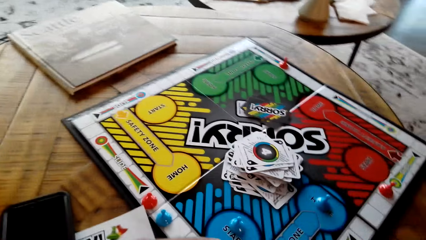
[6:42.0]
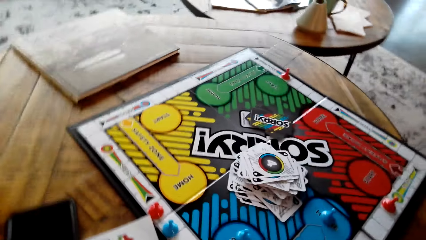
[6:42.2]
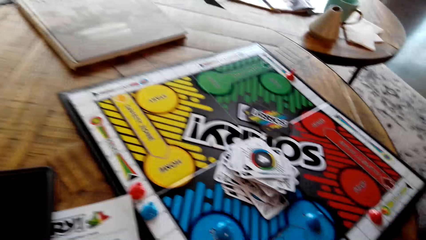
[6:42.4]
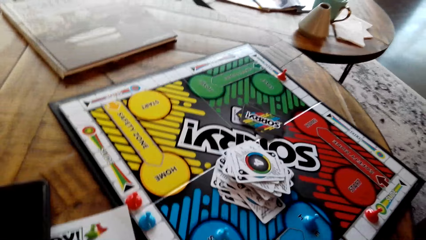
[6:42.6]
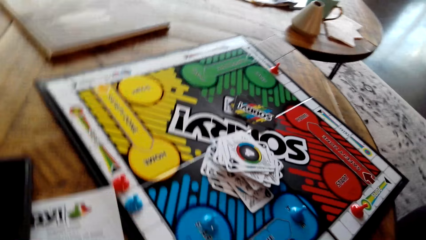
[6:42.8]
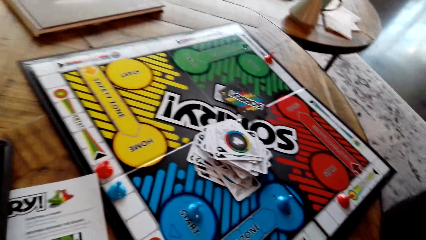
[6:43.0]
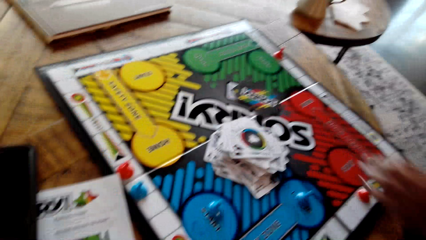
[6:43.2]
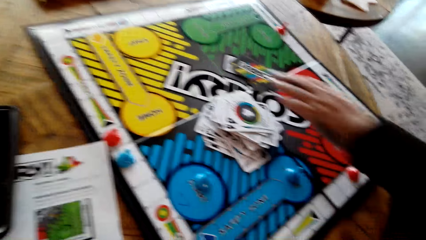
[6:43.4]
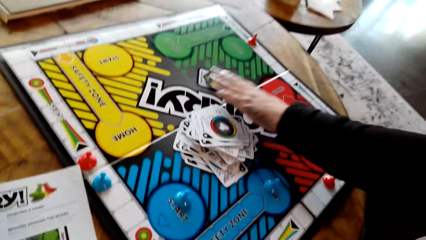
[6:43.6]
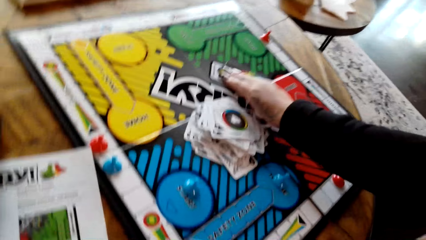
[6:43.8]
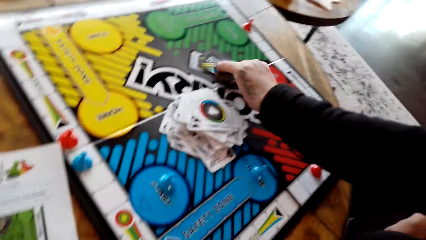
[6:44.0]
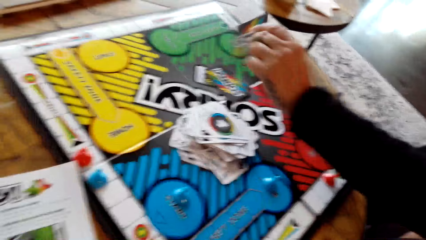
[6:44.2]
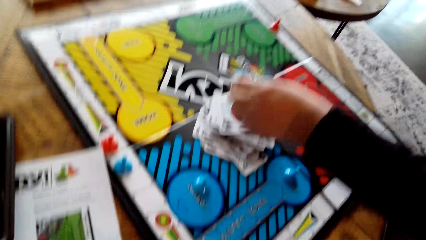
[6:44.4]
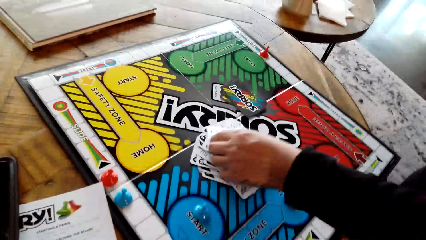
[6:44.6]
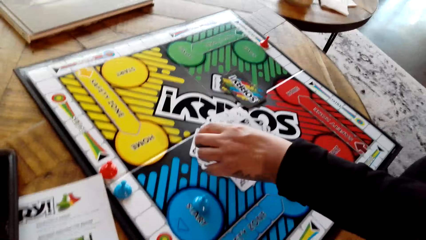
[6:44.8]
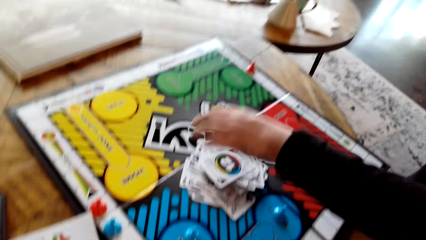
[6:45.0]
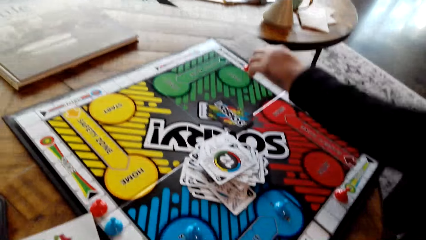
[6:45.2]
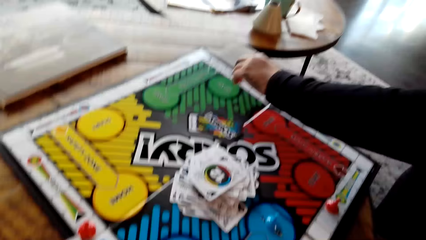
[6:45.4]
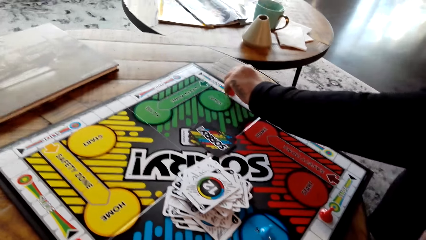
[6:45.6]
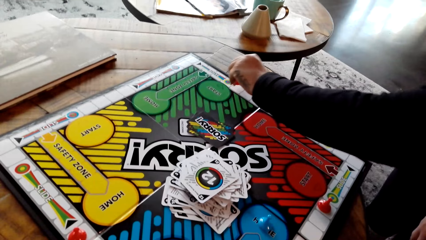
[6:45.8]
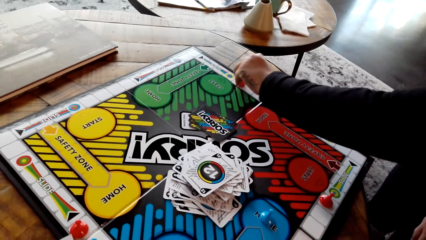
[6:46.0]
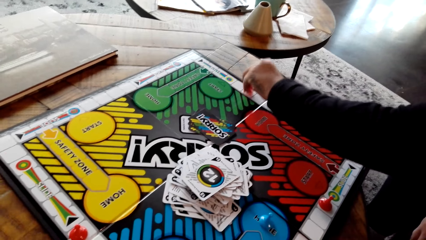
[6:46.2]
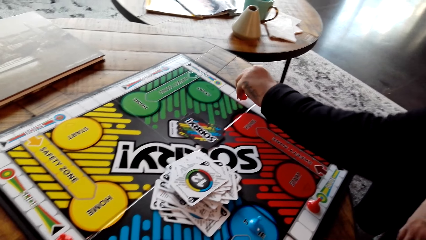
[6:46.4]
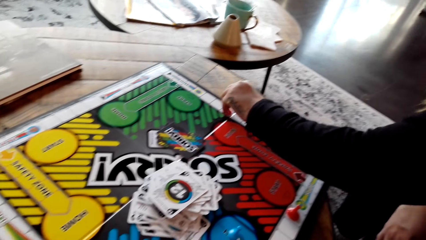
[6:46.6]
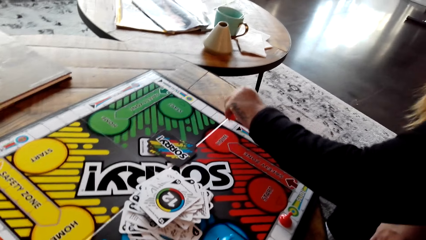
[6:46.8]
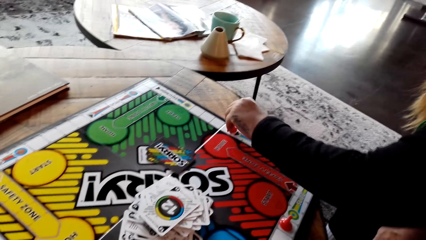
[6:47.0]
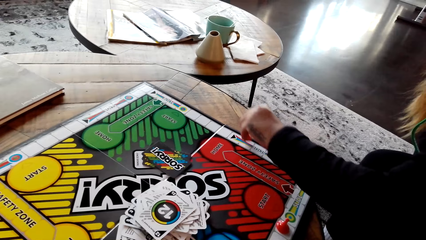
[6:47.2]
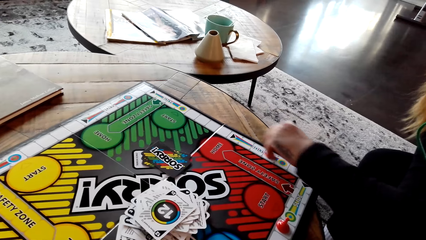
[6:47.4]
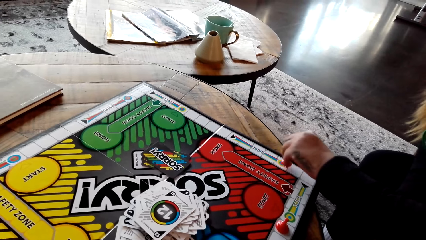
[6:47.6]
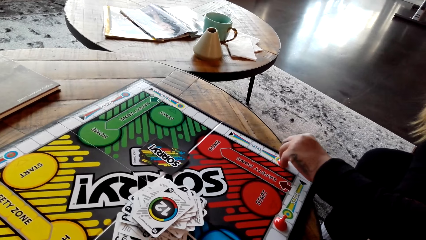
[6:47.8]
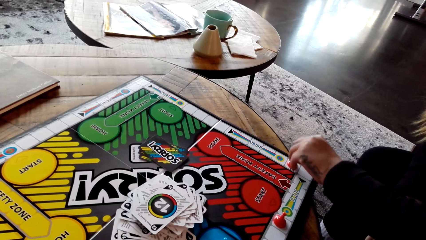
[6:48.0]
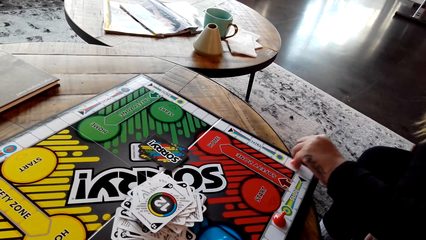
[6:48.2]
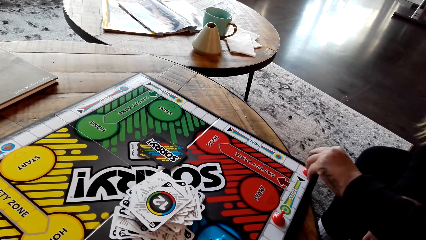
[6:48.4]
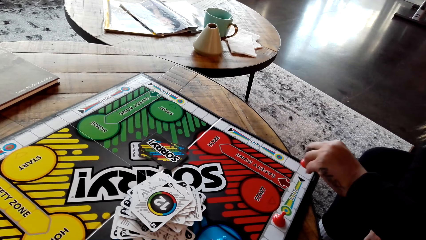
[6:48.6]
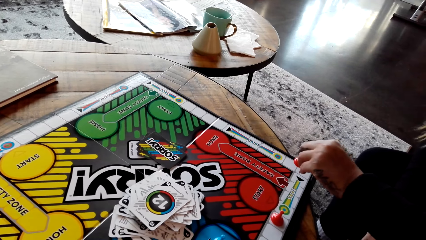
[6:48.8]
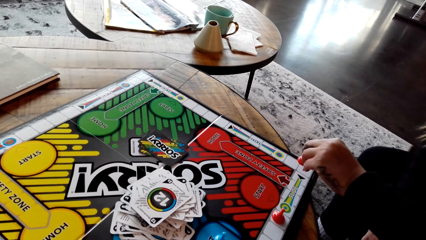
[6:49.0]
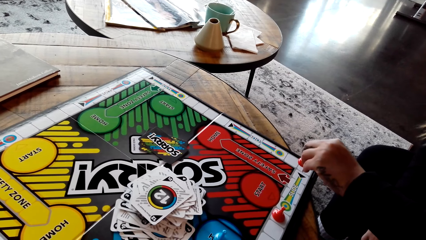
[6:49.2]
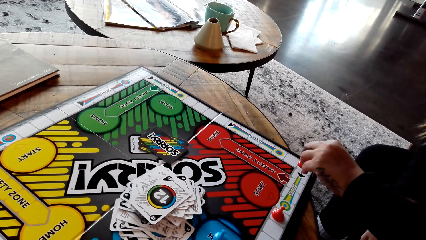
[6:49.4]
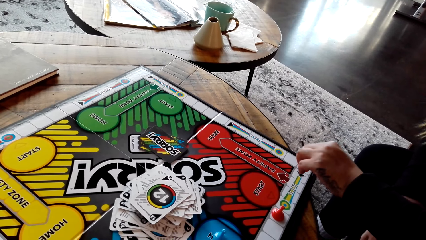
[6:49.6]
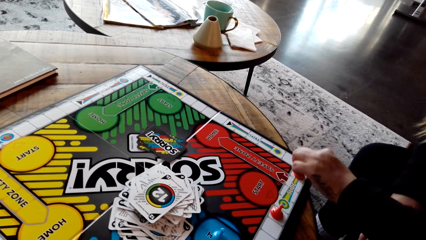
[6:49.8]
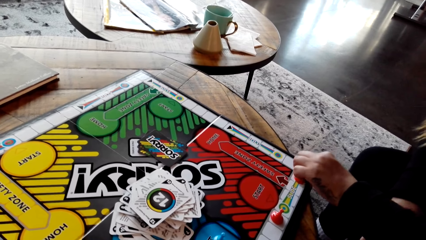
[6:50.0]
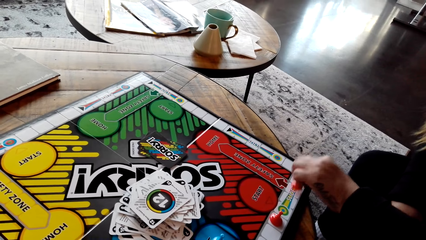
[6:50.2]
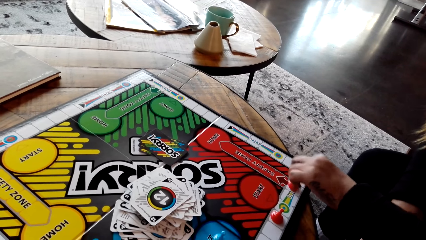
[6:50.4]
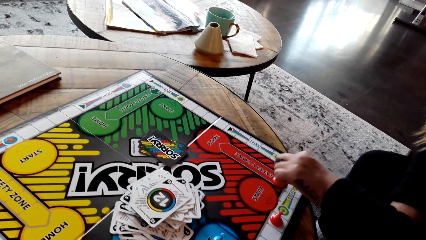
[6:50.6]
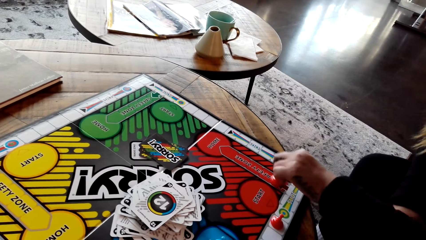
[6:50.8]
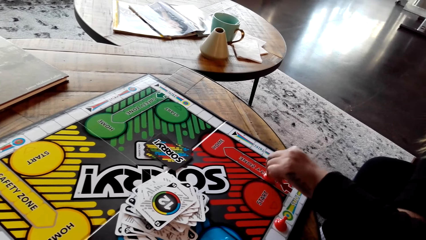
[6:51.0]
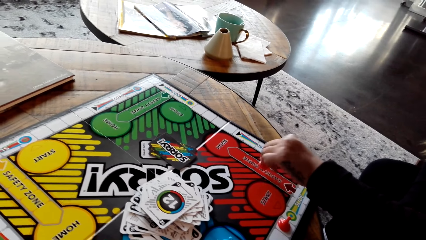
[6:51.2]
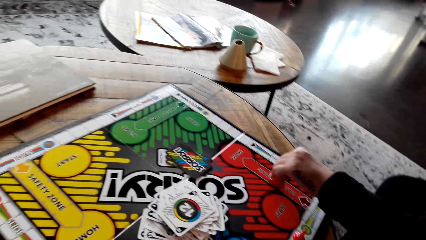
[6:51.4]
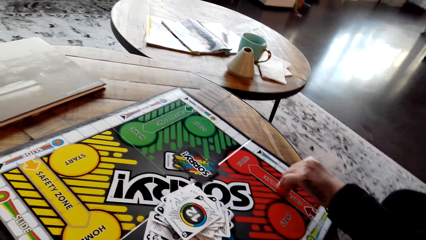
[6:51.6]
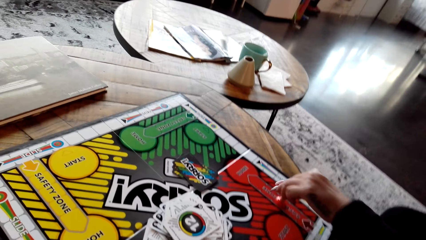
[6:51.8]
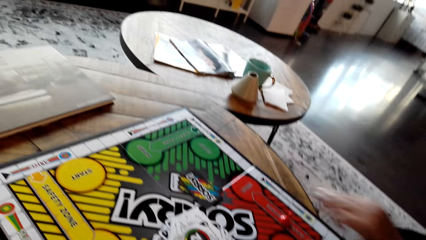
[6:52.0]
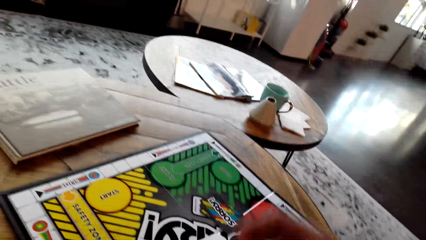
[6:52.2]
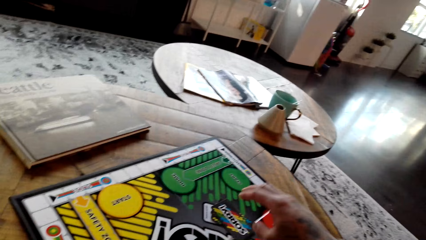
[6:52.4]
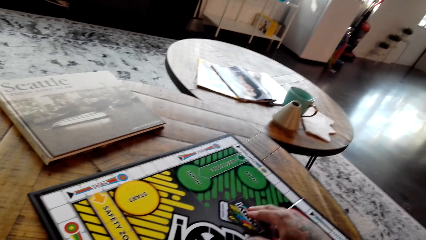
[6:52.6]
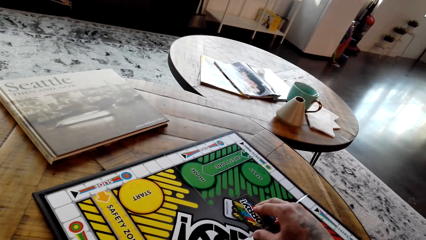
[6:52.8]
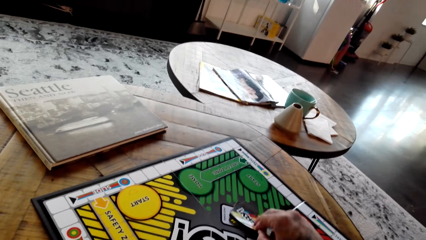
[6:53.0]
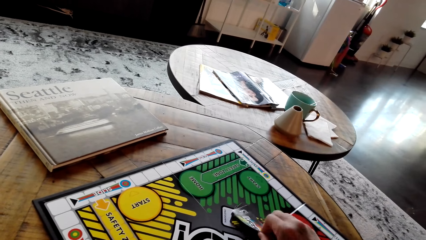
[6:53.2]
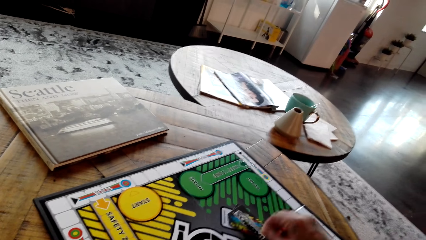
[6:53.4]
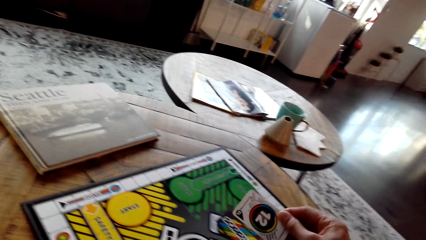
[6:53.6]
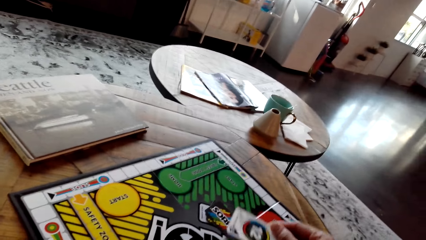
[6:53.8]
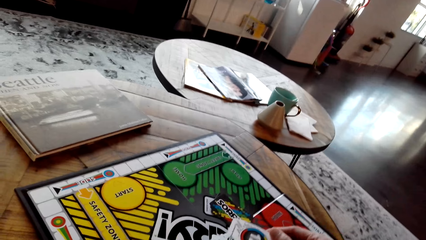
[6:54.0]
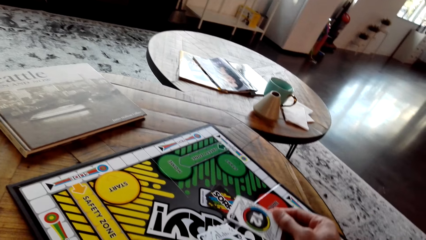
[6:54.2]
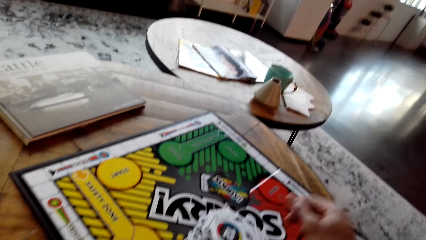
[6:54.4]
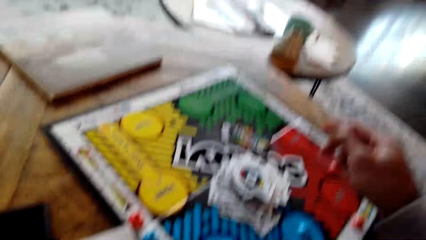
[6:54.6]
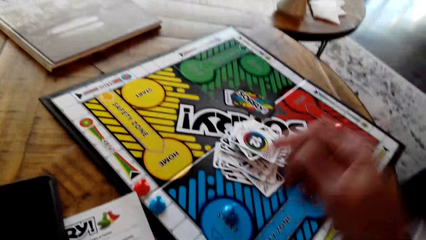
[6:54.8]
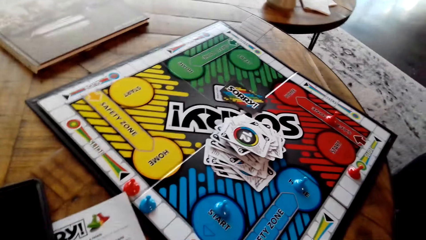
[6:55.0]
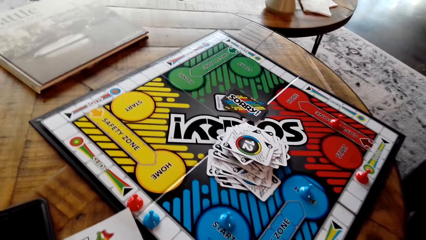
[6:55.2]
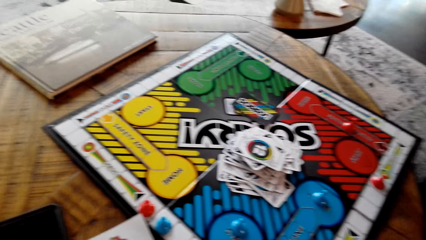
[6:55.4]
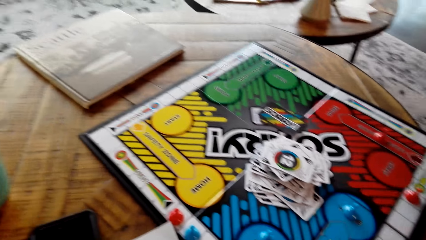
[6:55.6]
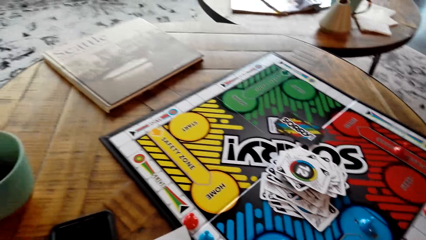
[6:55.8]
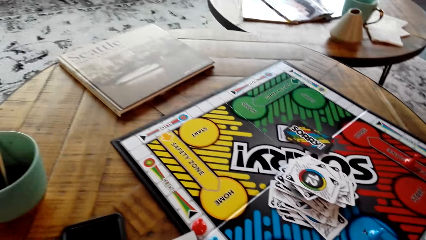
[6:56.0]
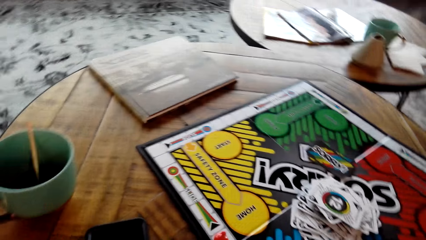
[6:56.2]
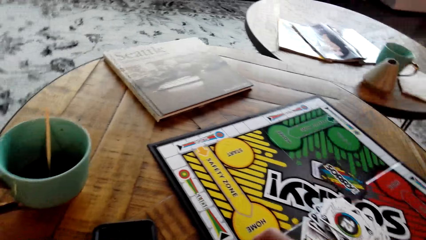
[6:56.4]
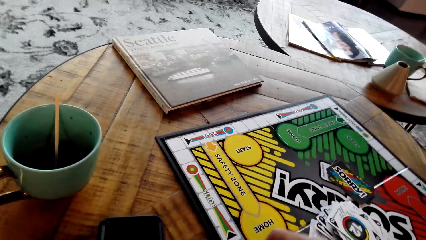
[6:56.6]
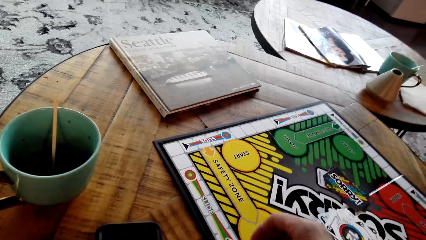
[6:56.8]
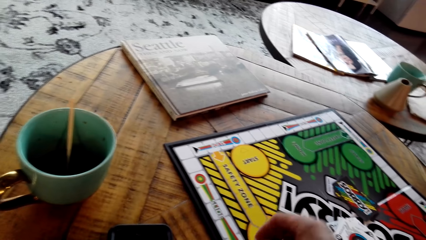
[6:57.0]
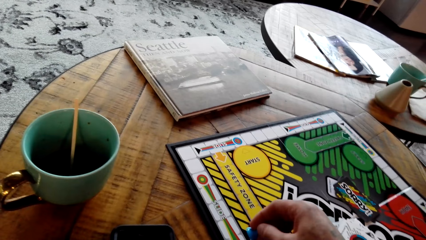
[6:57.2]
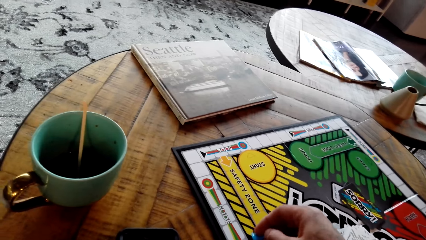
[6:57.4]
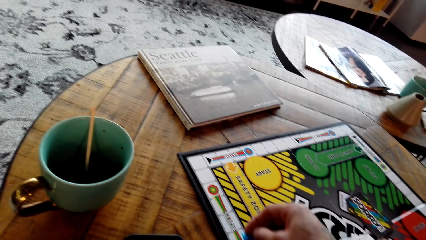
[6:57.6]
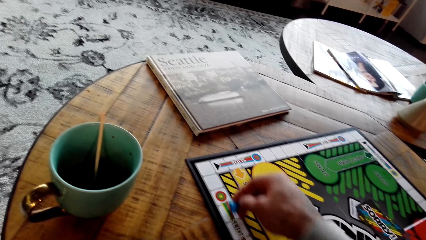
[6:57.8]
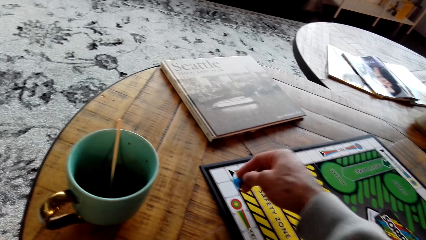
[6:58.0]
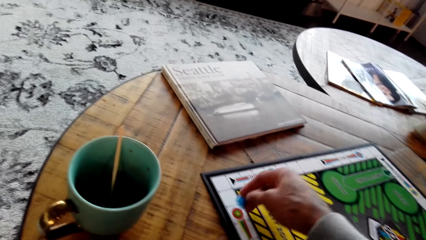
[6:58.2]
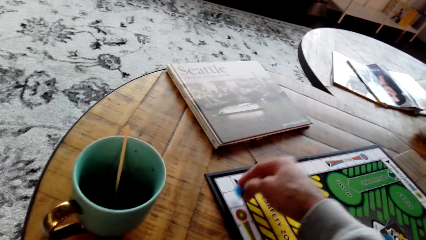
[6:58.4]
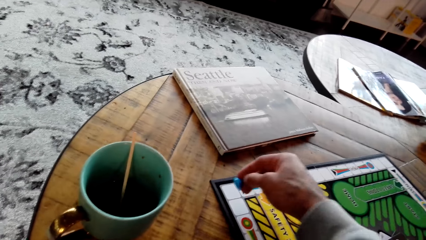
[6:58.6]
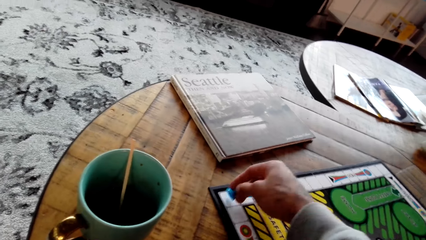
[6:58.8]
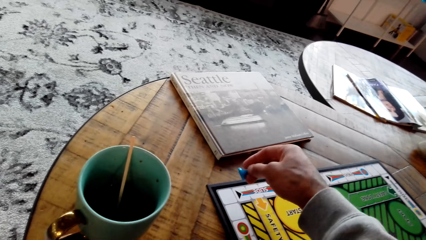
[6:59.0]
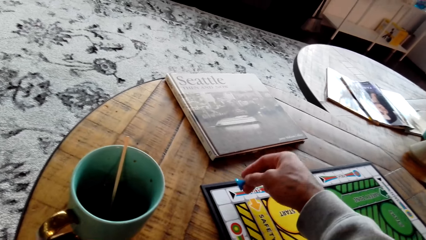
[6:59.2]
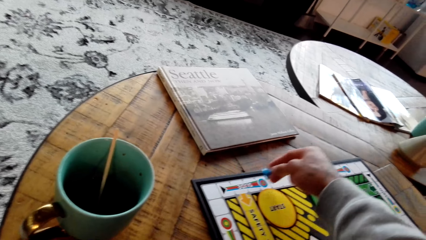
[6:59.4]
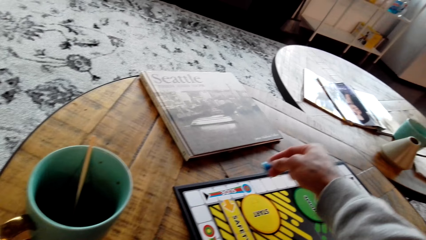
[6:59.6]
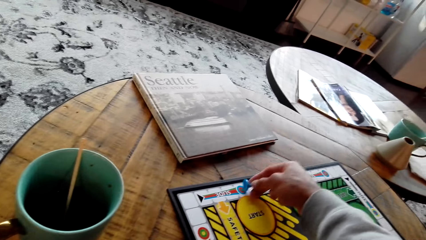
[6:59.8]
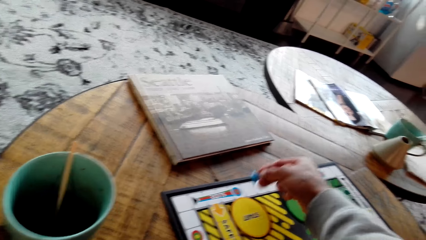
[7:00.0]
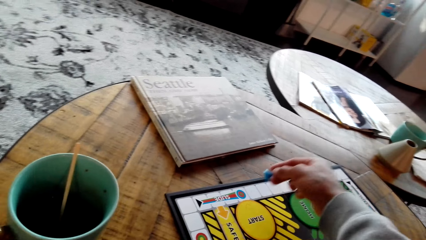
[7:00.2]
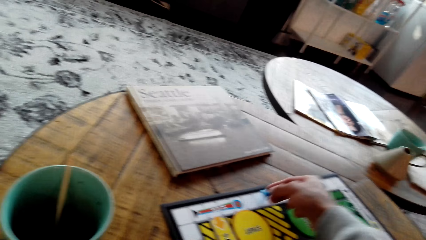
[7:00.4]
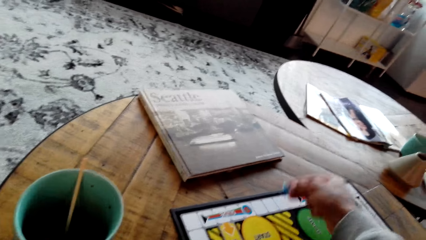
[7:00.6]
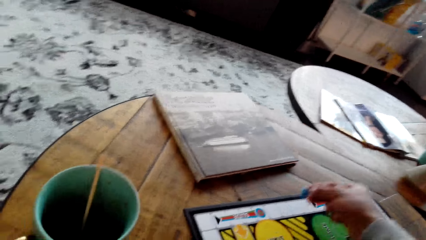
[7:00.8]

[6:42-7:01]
The woman picks the card, puts the card on other cards, moves the Sorry game piece and plays the board game. The camera wearer takes the card, puts the card on other cards, moves the Sorry game piece and plays the board game.
